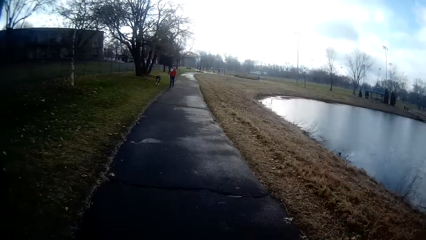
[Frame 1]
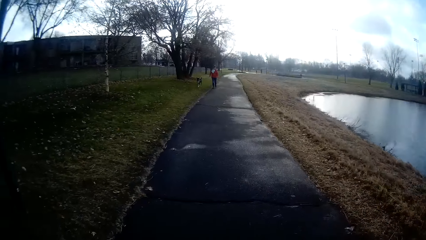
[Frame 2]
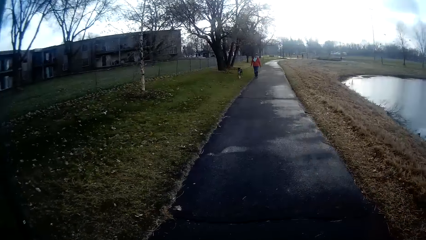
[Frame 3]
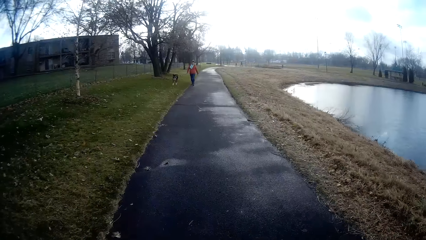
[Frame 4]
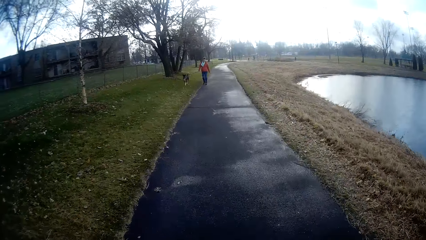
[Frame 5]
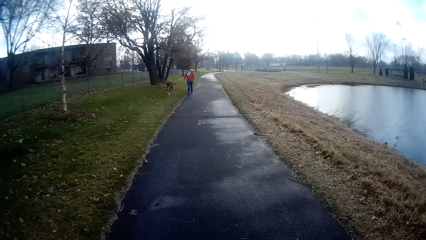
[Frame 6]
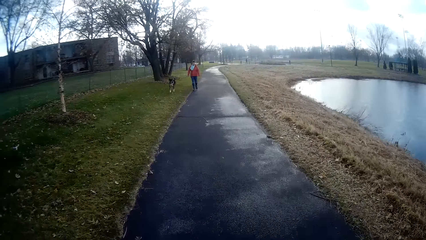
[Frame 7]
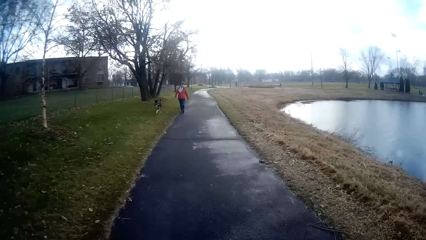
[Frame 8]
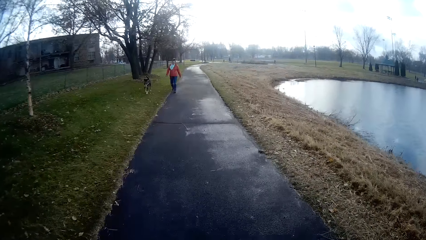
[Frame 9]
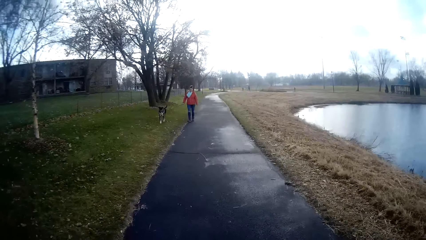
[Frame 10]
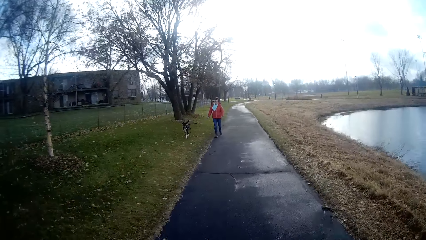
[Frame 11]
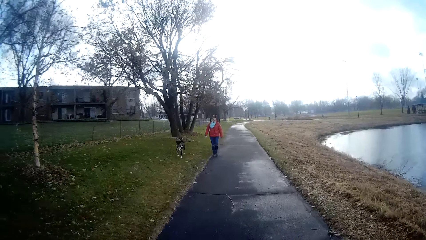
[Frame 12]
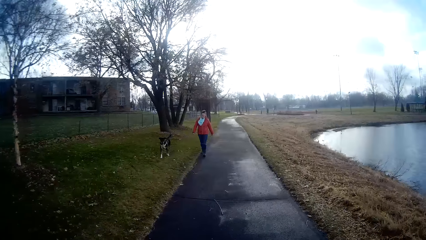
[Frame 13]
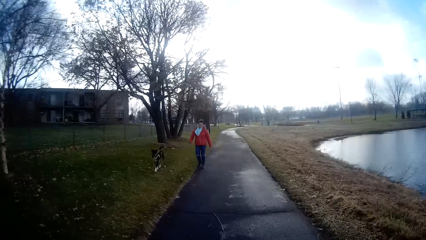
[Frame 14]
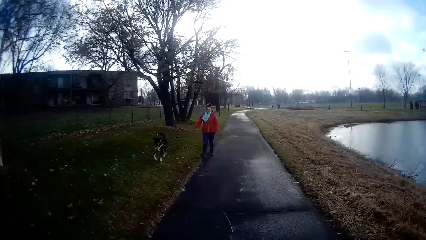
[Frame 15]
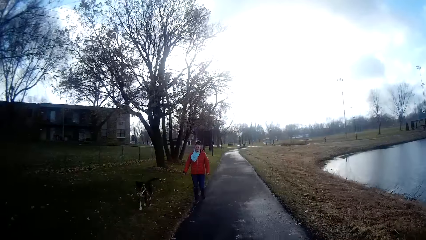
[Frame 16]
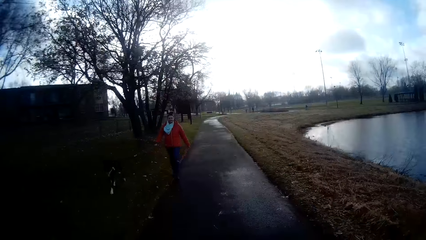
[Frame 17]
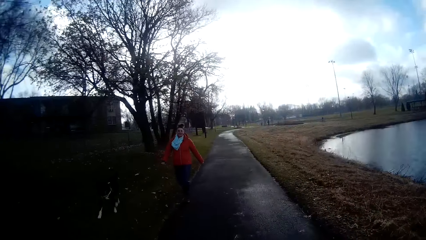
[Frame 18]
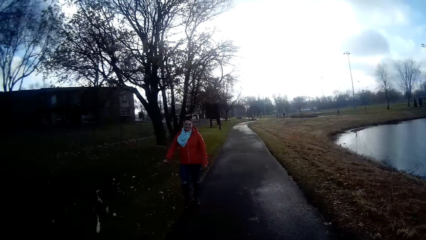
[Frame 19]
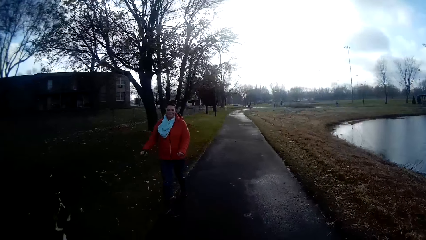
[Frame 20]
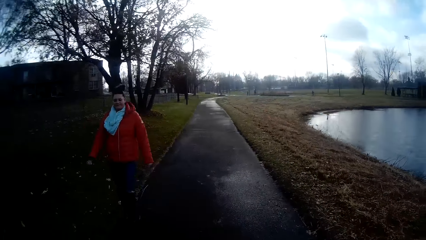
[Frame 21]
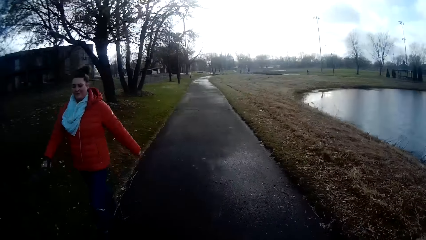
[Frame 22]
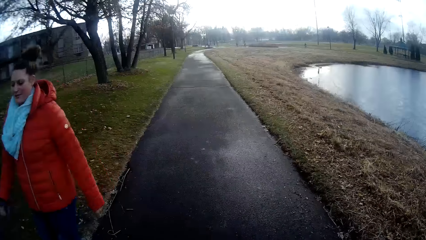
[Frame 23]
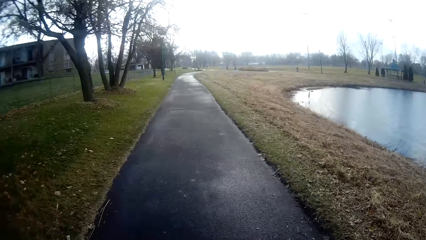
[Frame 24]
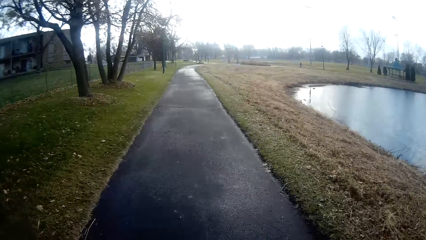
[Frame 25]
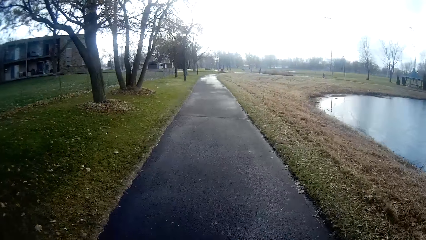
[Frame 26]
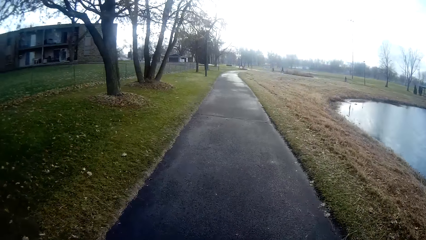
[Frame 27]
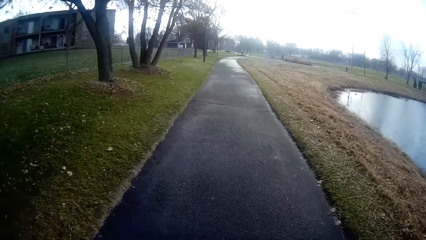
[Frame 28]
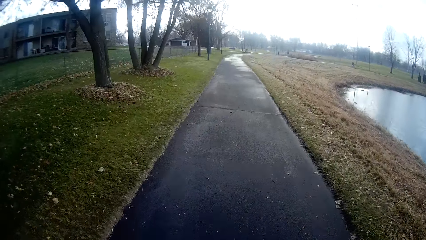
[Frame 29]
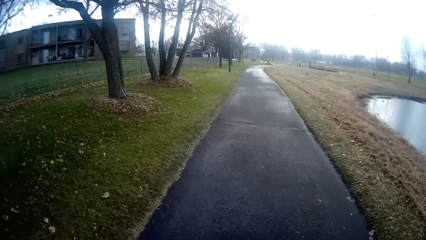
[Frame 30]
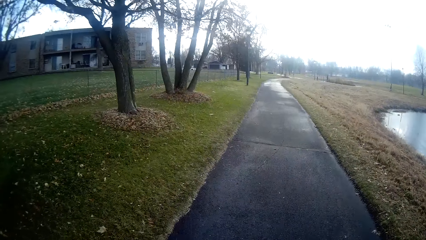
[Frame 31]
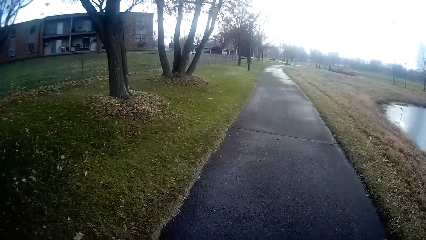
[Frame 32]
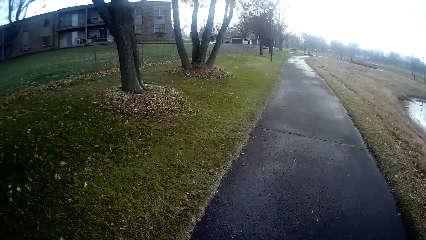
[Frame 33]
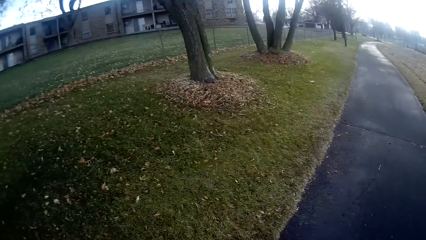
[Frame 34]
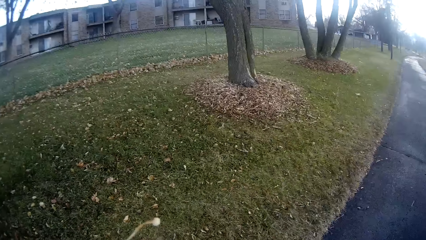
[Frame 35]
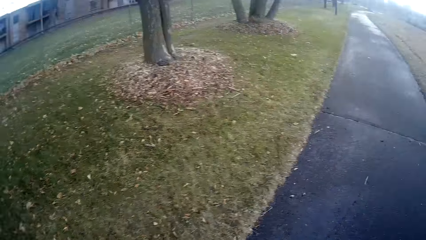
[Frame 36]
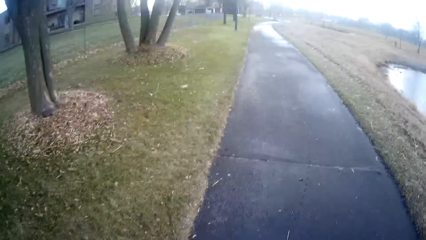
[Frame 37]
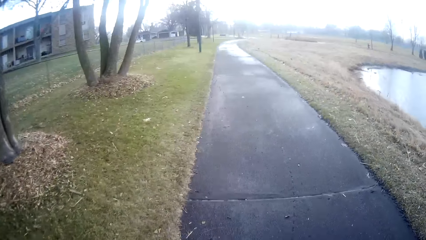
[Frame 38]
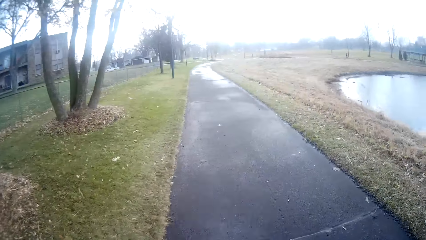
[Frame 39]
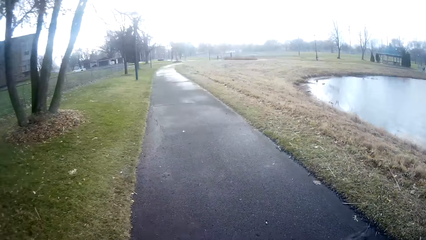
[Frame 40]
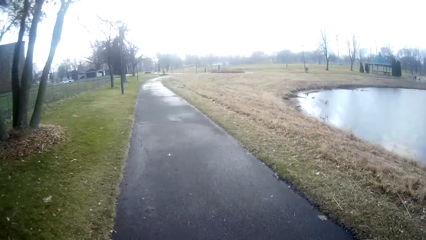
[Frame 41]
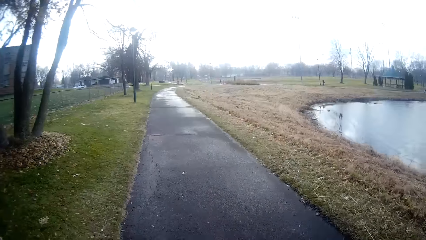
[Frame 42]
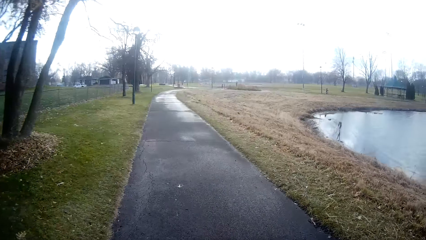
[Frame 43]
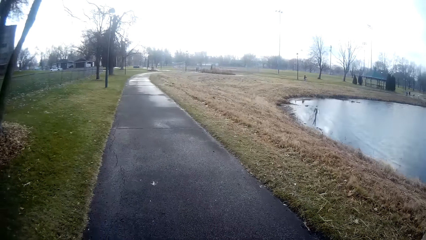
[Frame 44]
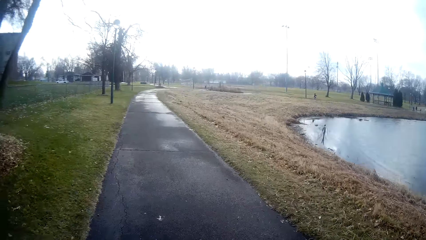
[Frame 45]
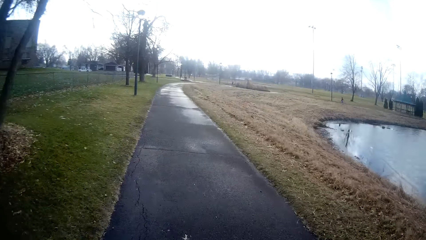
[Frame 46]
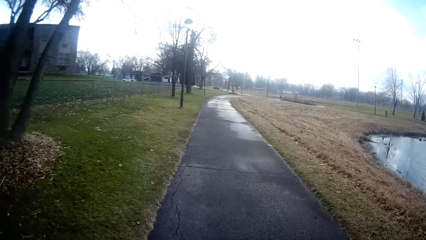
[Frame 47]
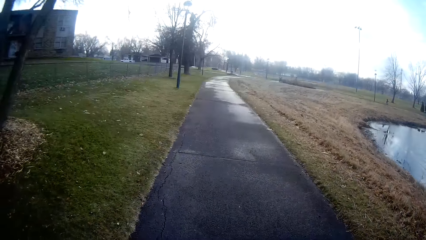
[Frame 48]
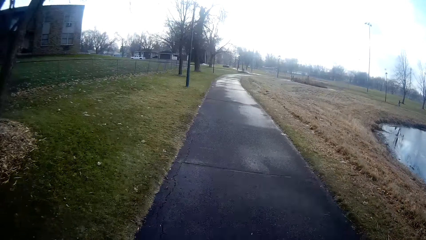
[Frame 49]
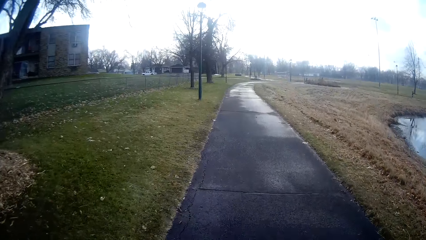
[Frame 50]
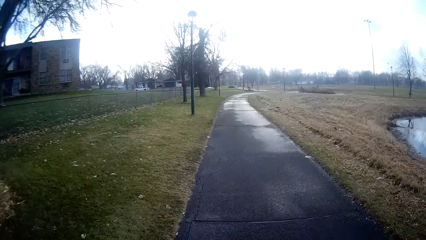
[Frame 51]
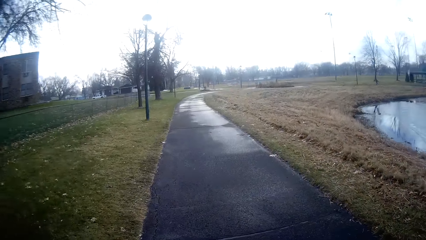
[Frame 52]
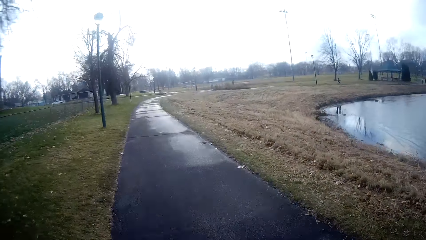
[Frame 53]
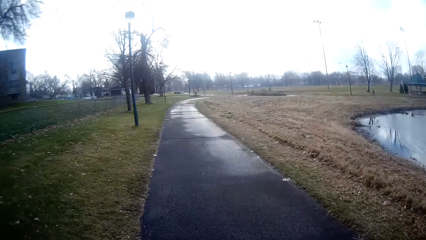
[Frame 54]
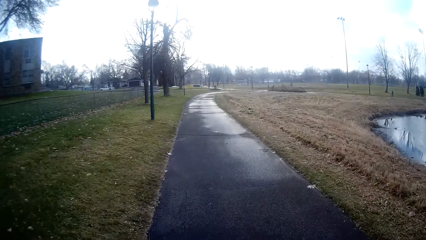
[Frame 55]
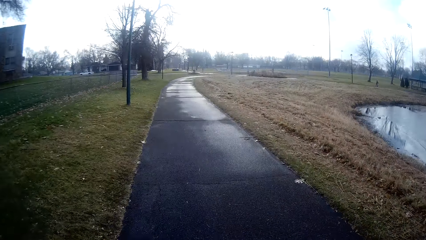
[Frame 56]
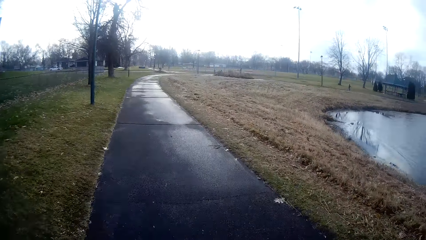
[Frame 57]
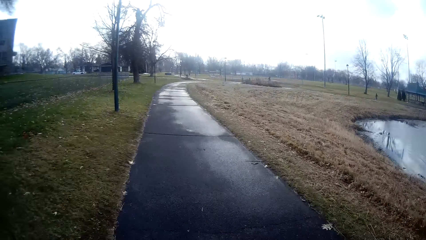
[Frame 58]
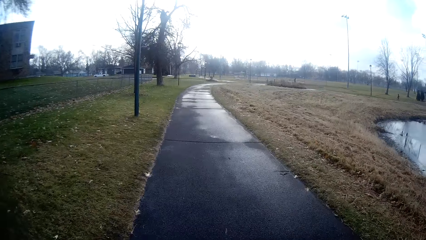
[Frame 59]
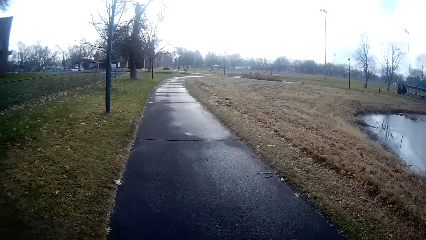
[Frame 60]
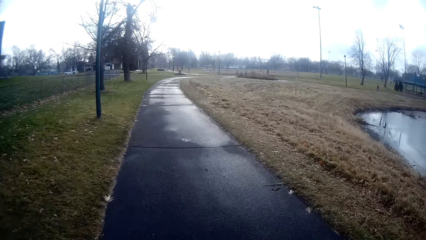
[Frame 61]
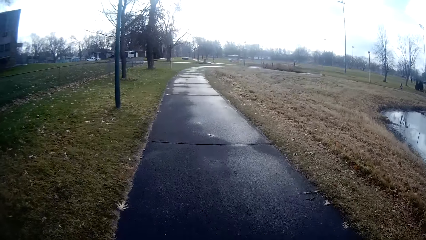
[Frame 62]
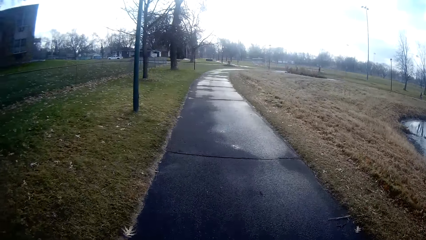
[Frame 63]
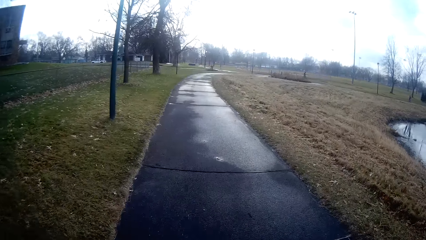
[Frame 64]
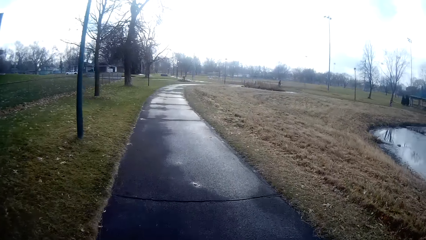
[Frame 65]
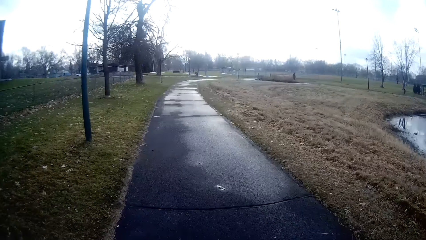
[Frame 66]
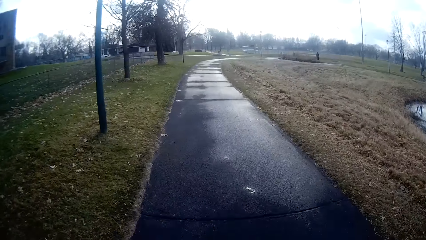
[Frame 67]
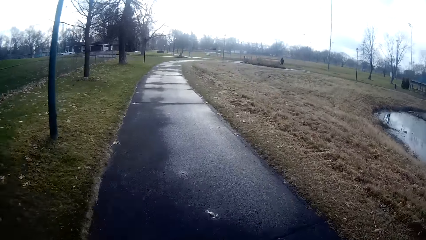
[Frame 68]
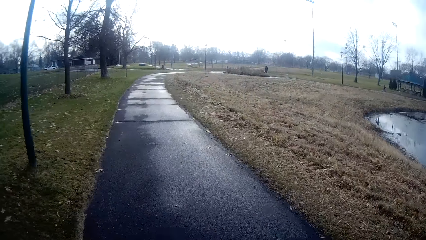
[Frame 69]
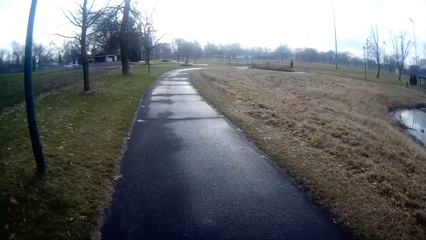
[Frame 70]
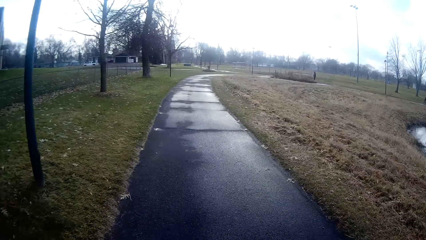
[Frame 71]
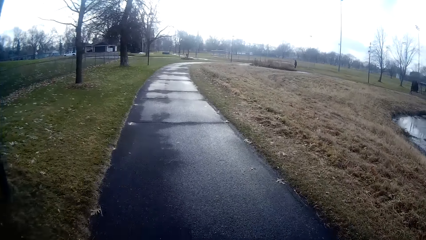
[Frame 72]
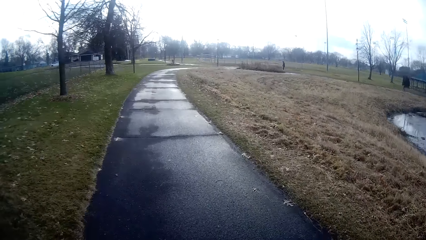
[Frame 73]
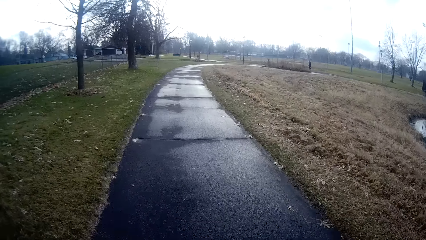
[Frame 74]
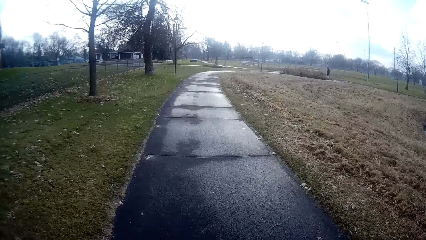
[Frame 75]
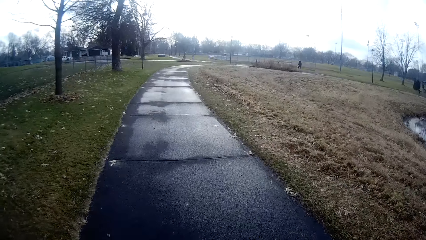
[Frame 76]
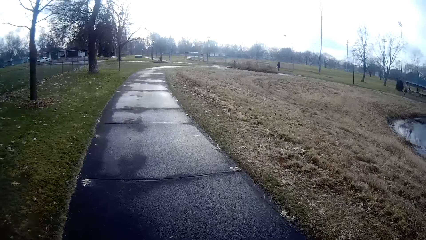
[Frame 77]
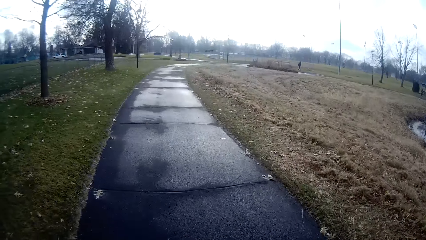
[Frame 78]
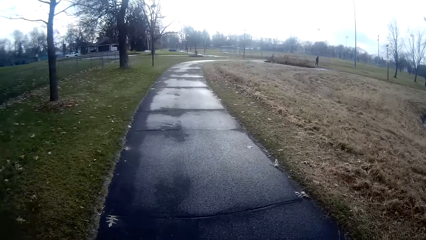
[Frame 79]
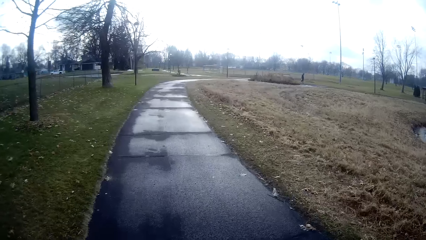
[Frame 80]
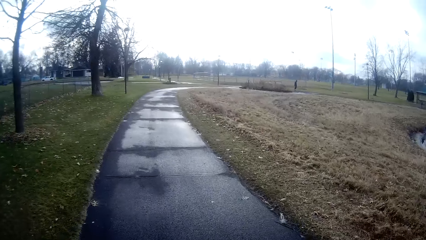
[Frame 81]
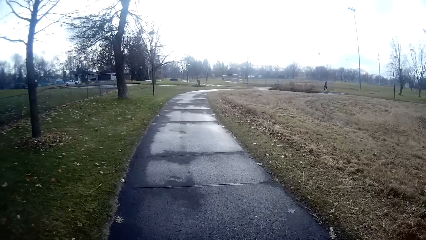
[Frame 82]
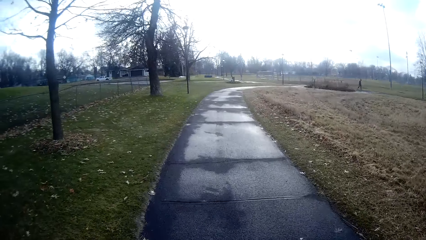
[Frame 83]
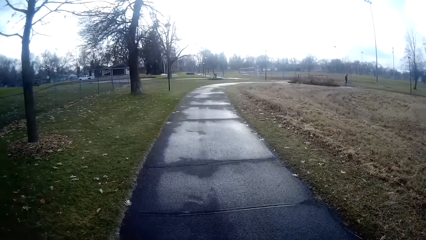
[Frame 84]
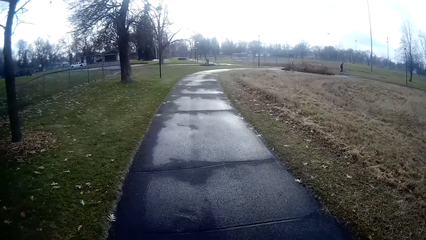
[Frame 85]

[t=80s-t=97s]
A person walks around with a dog. The camera wearer greets a woman. They jog around. They converse with another person on their way.
